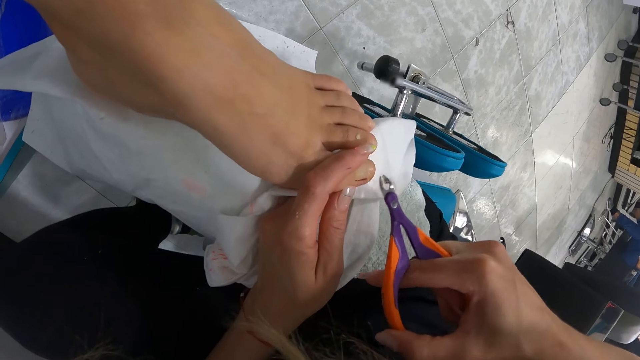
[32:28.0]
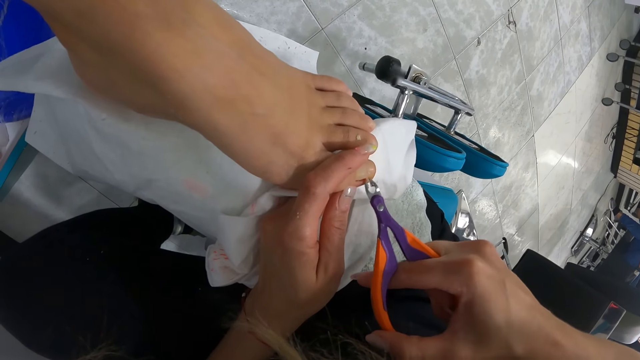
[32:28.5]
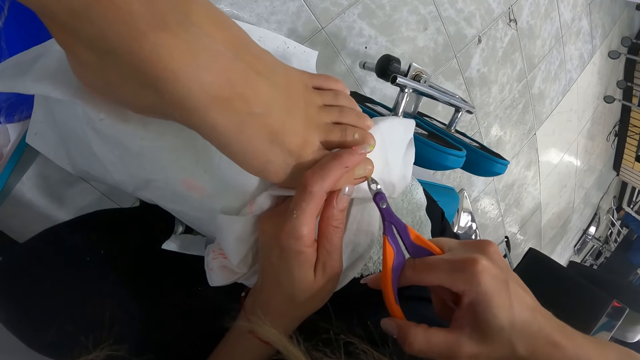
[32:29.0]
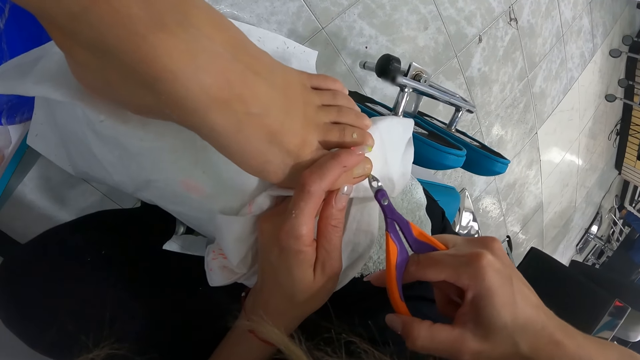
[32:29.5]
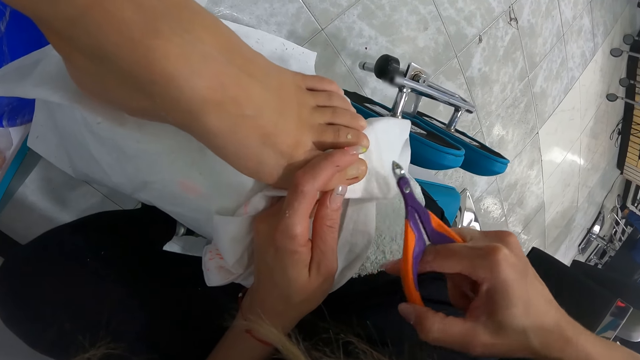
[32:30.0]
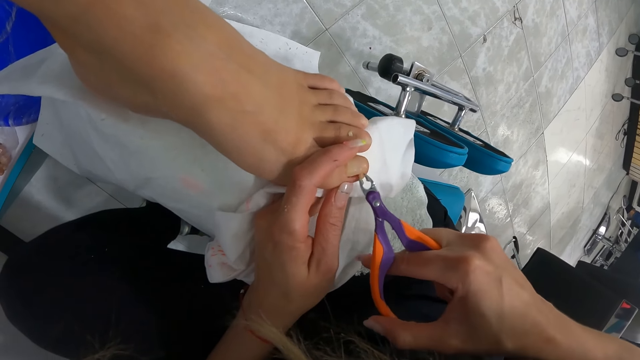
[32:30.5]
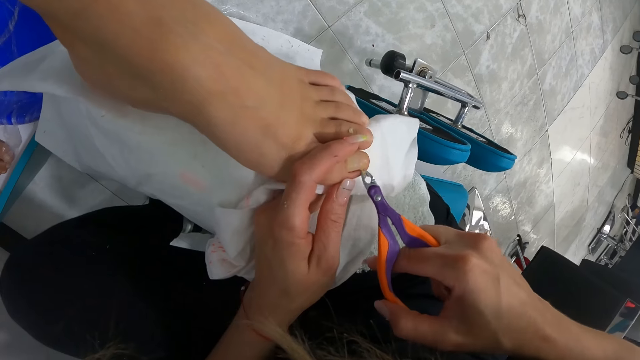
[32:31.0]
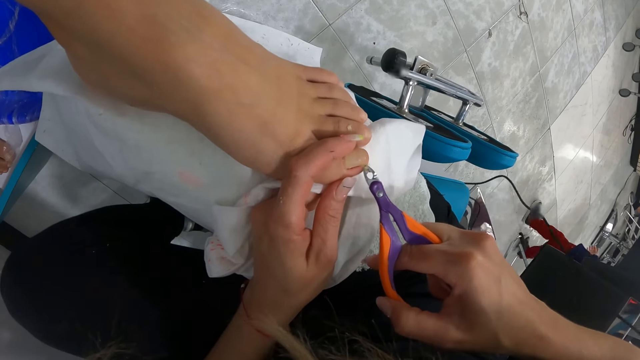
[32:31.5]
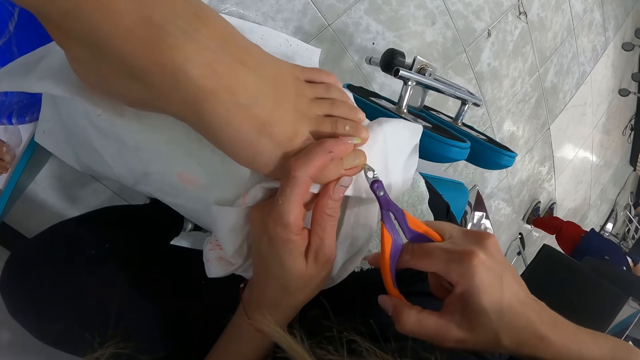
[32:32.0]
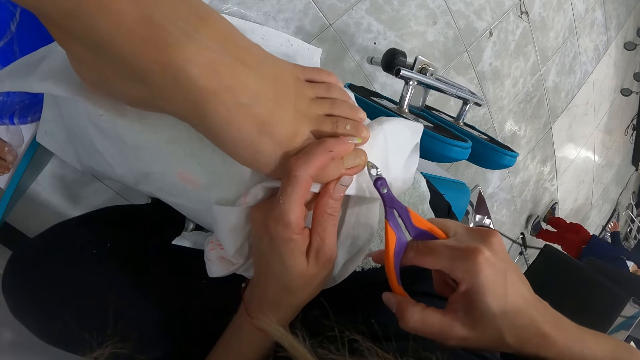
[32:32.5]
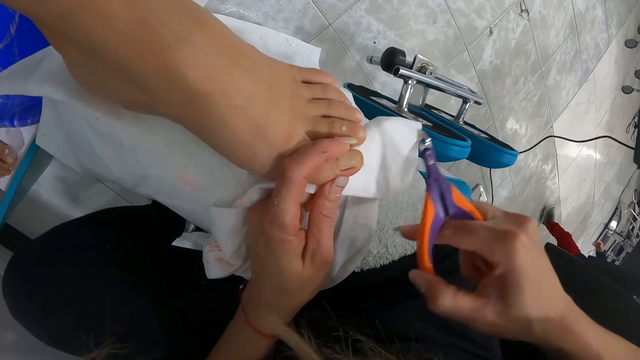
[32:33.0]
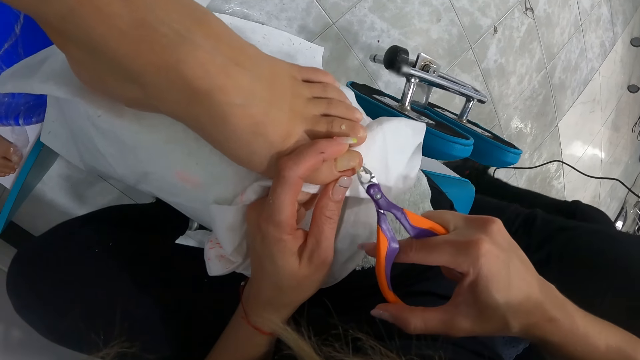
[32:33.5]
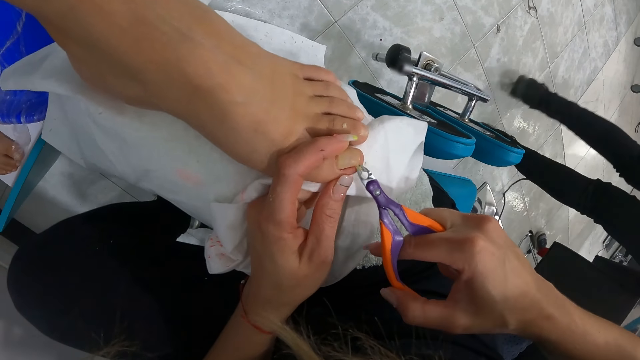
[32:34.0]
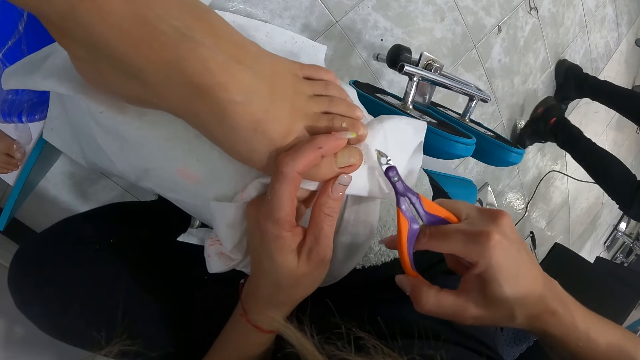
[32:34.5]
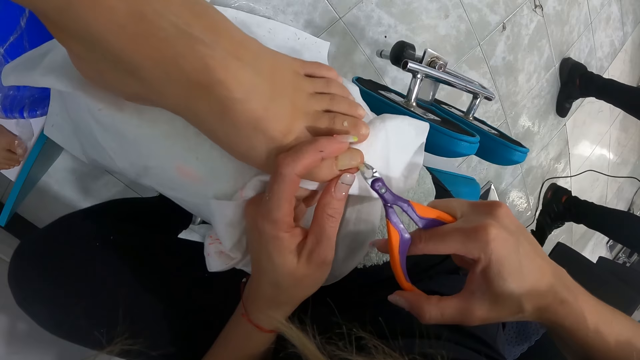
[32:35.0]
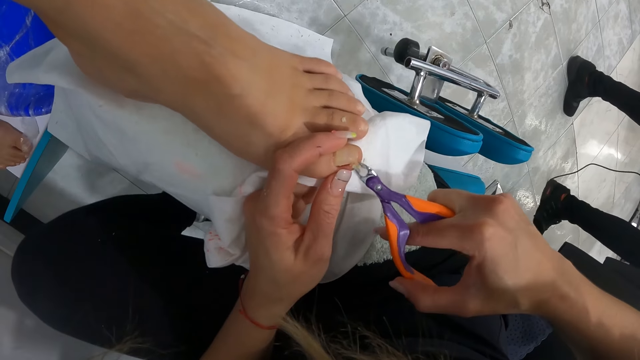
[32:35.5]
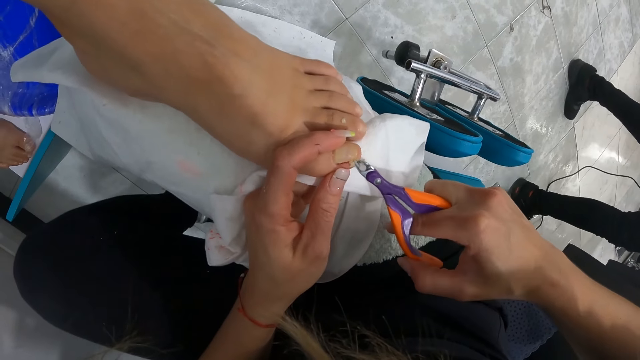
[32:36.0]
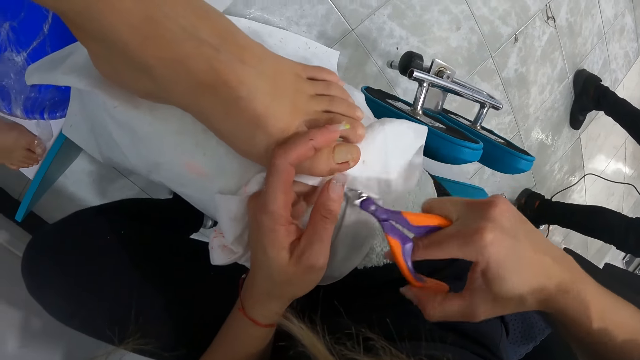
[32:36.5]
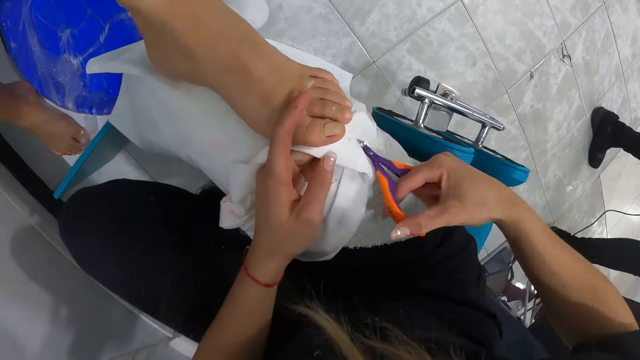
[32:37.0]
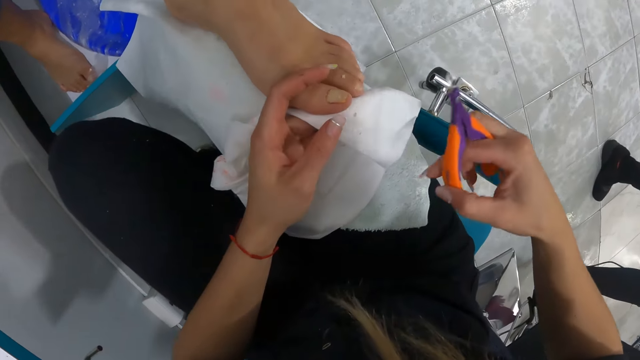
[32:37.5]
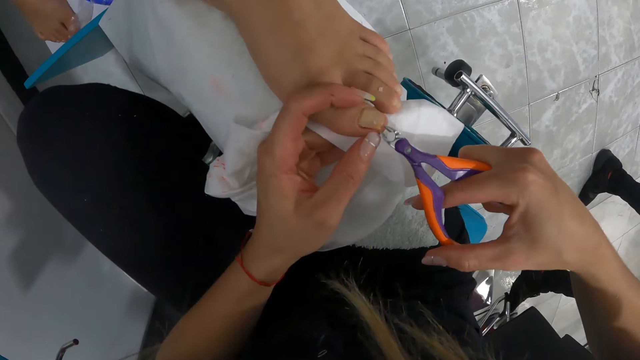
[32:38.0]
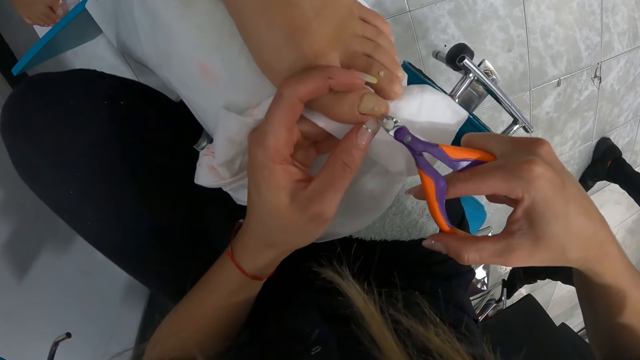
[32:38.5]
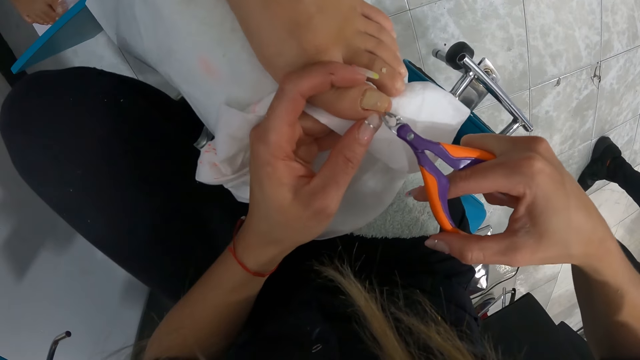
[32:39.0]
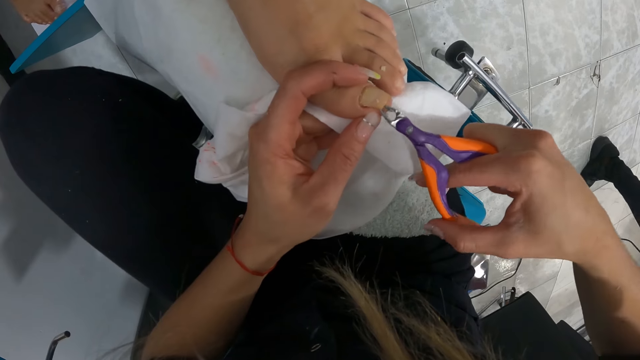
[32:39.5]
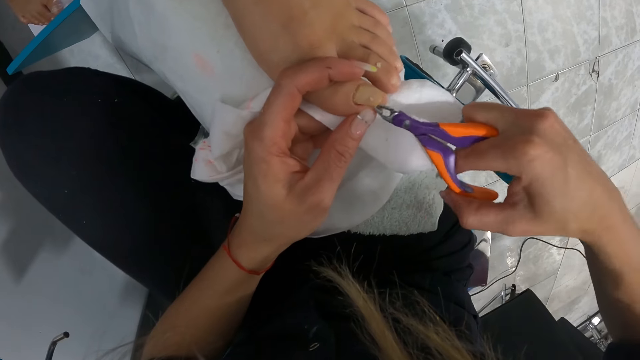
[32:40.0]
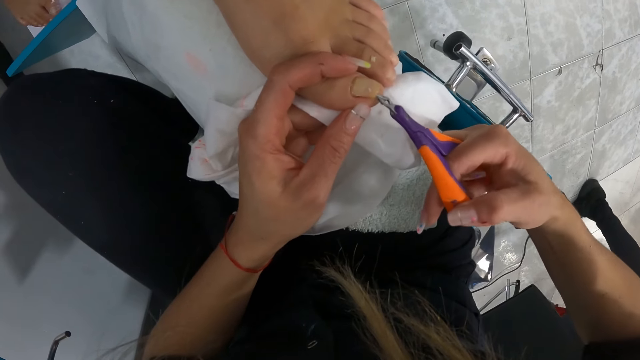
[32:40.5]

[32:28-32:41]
A baby walks around in the salon. A woman walks by the camera wearer. The camera wearer wipes the nail clipper in her right hand on the cloth on her lap. She uses the nail clipper on the left toe of the other woman with both hands.

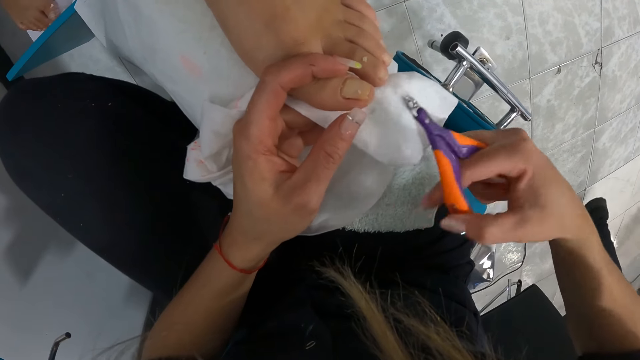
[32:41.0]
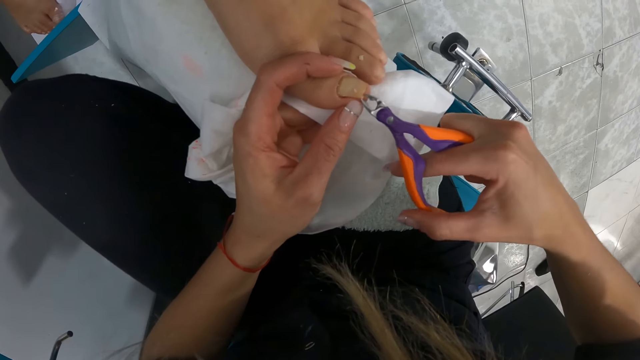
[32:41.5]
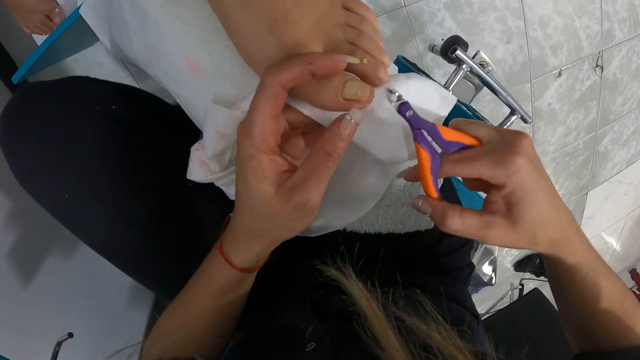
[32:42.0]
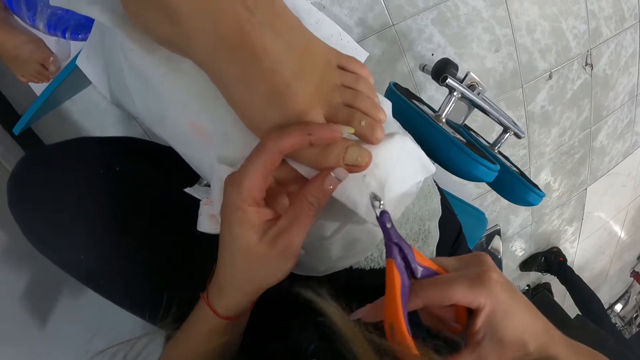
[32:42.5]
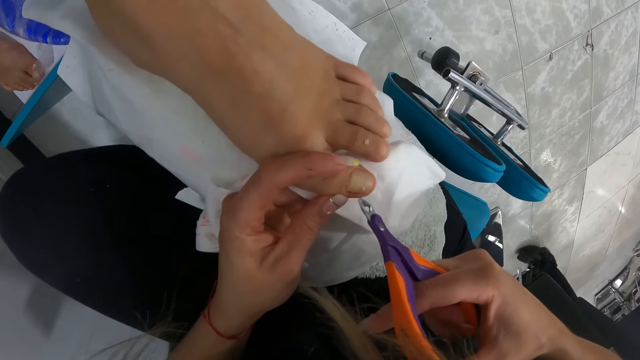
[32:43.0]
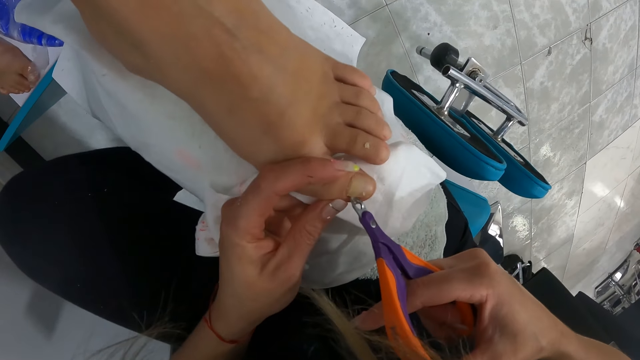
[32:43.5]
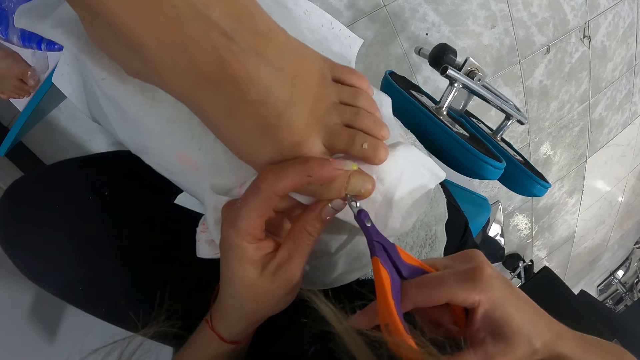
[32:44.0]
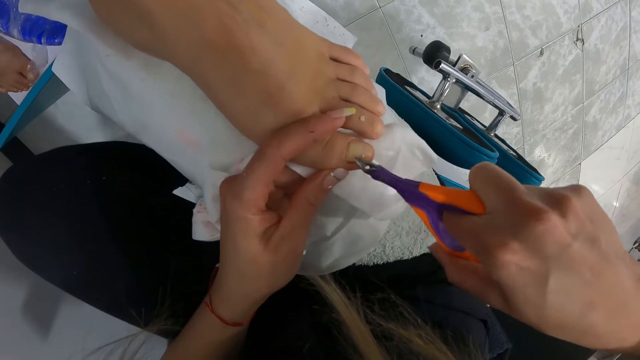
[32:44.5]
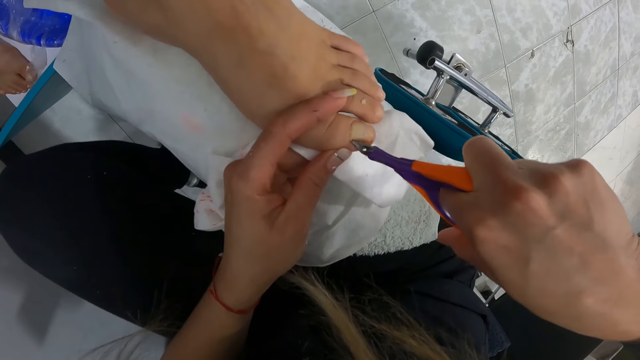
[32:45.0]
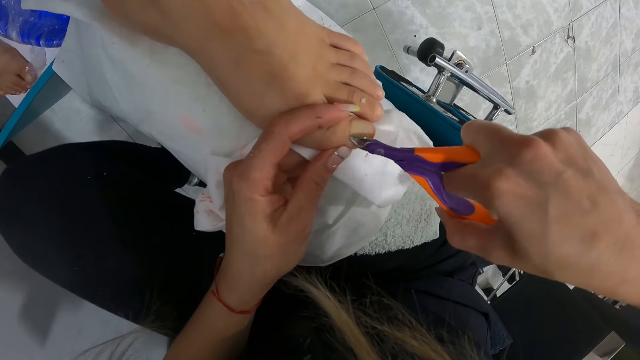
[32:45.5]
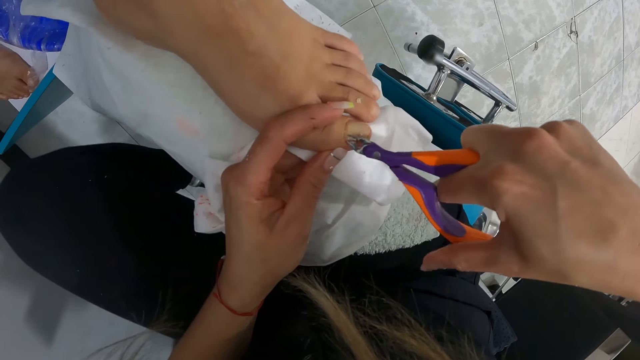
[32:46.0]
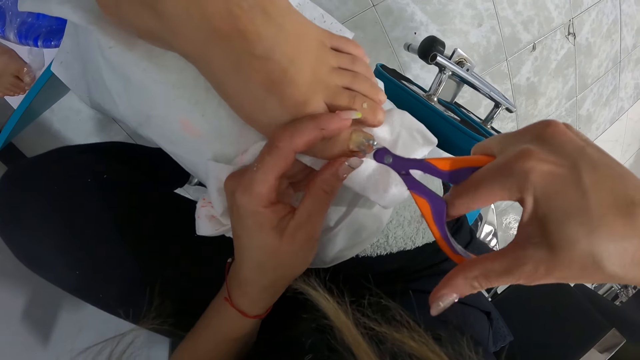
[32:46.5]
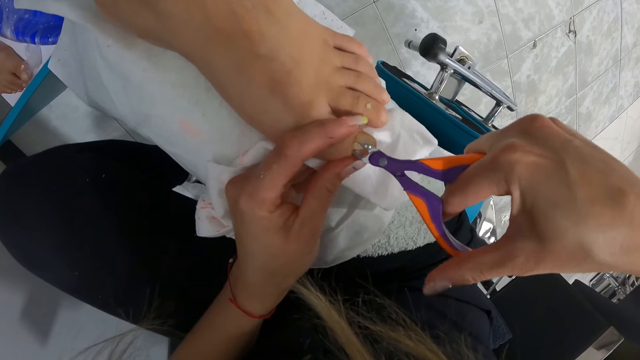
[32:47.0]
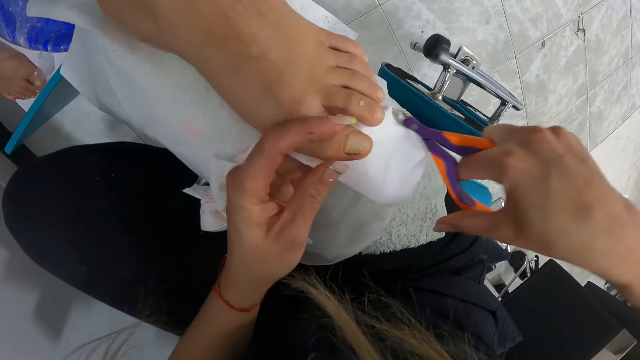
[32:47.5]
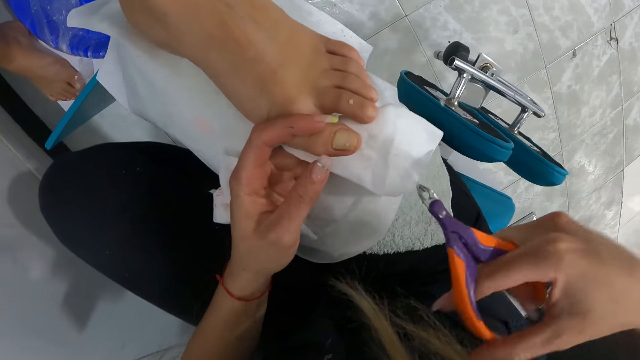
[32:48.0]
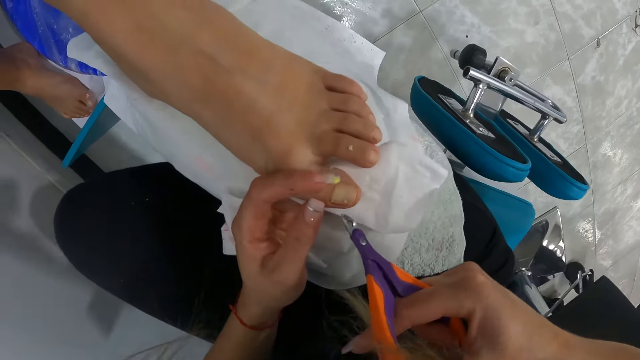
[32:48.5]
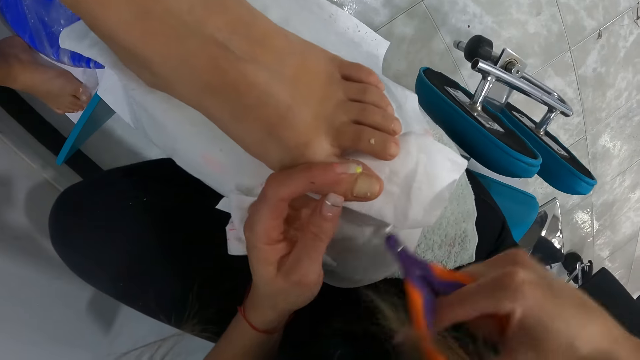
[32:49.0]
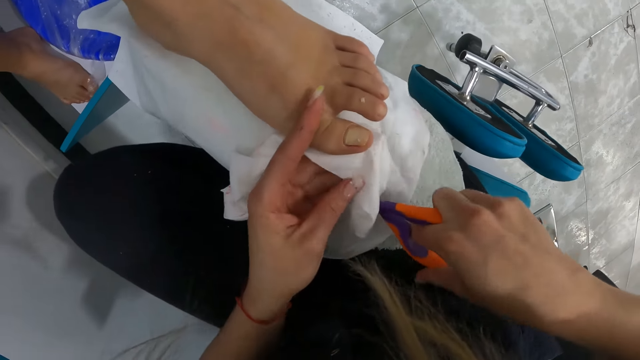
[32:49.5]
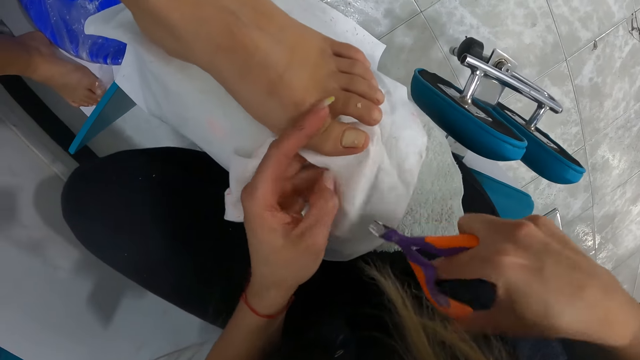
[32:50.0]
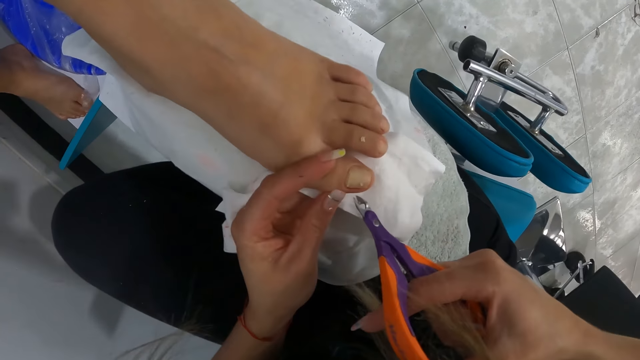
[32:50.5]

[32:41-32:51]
The camera wearer wipes the nail clipper in her right hand on the cloth on her lap. She uses the nail clipper on the left toe of the woman with both hands. She wipes the nail clipper in her right hand on the cloth on her lap.
